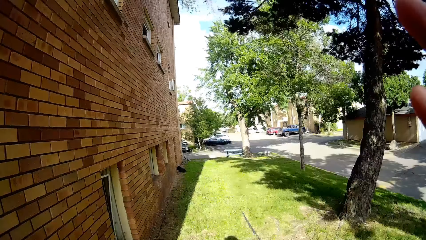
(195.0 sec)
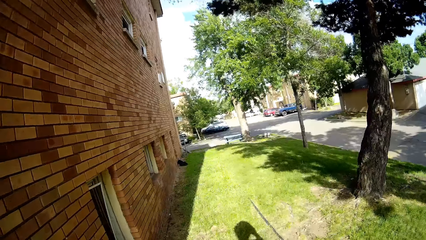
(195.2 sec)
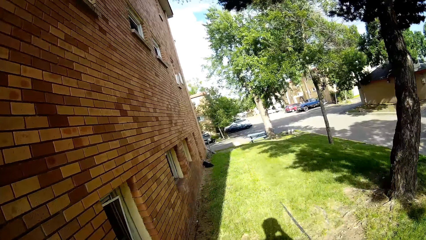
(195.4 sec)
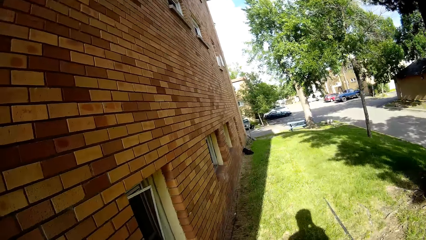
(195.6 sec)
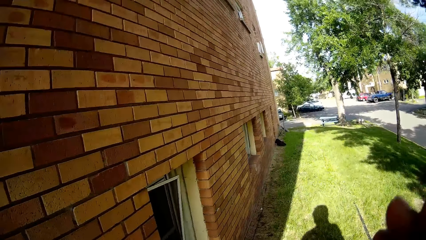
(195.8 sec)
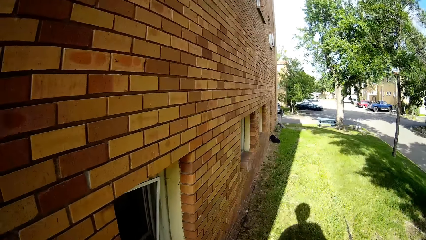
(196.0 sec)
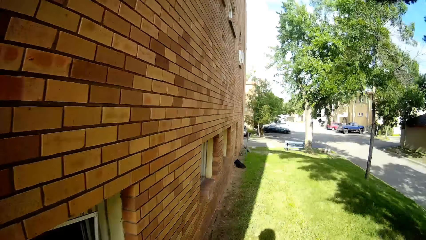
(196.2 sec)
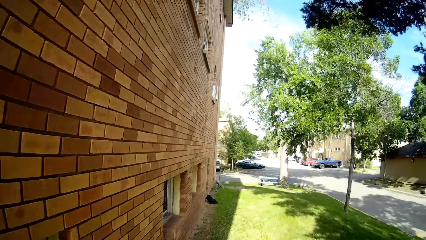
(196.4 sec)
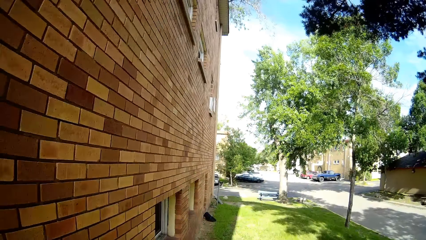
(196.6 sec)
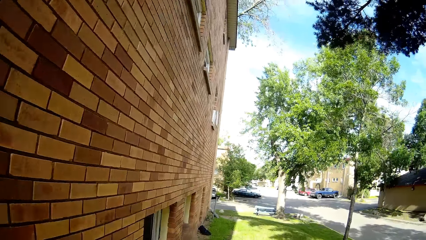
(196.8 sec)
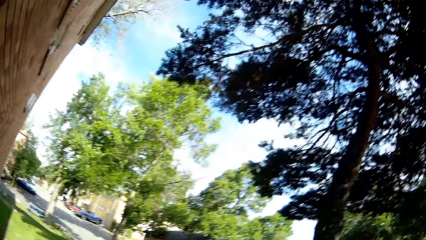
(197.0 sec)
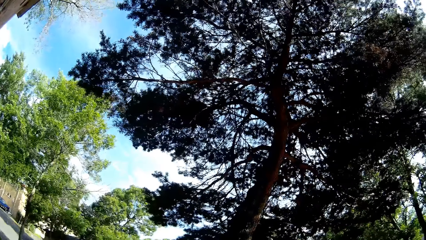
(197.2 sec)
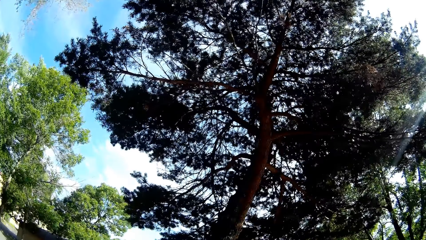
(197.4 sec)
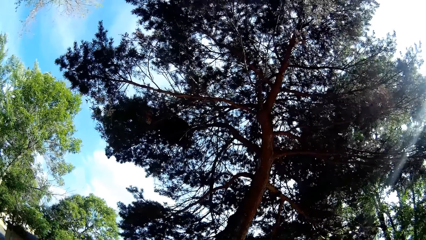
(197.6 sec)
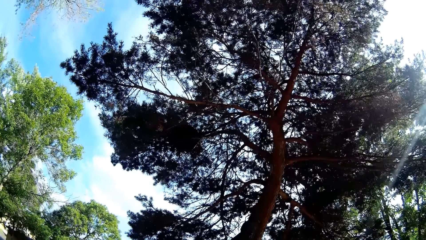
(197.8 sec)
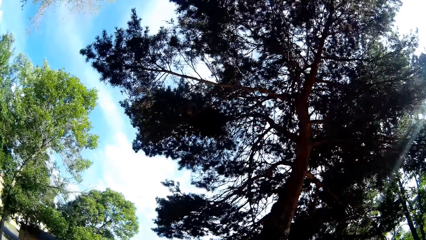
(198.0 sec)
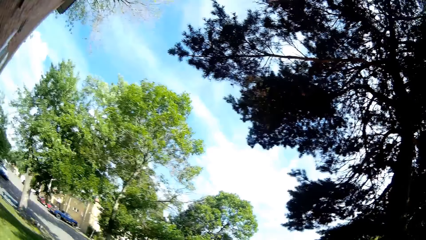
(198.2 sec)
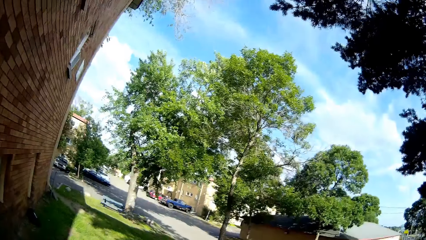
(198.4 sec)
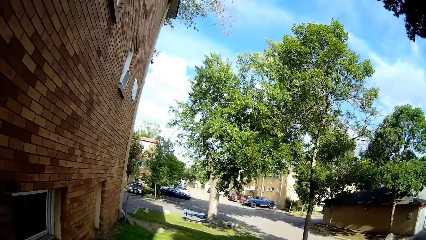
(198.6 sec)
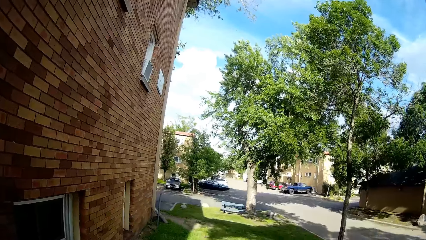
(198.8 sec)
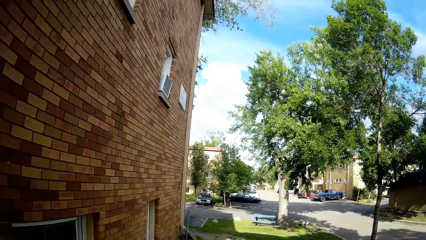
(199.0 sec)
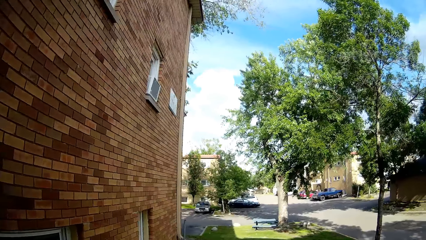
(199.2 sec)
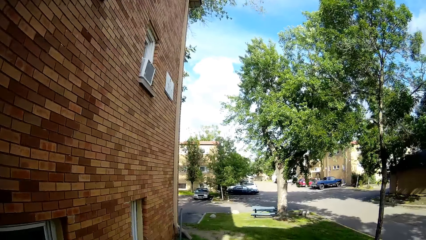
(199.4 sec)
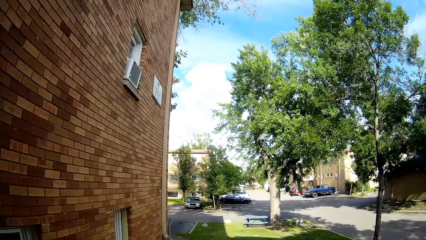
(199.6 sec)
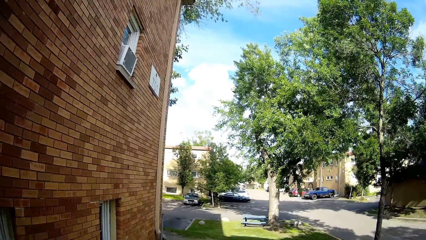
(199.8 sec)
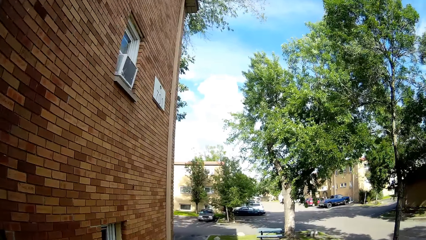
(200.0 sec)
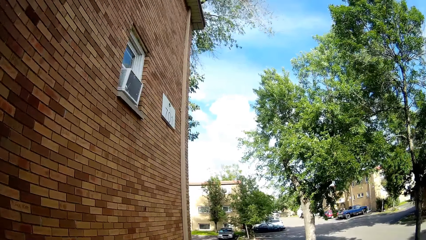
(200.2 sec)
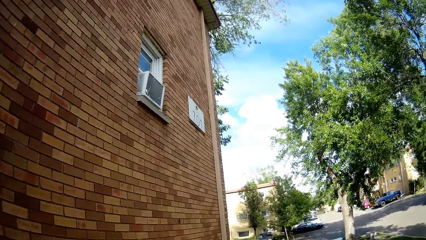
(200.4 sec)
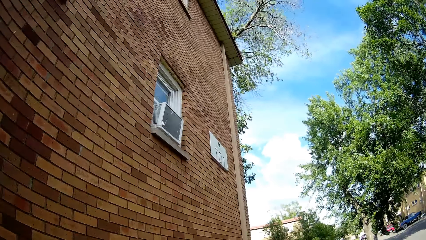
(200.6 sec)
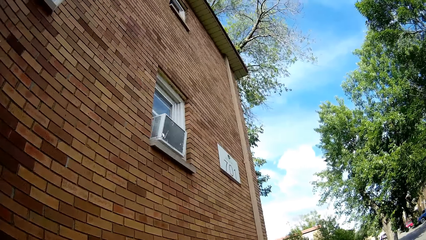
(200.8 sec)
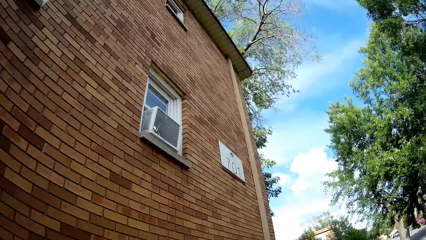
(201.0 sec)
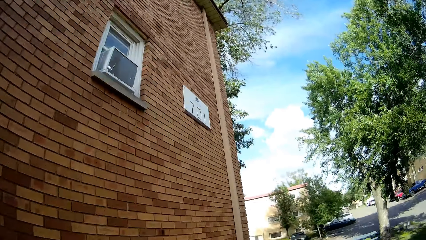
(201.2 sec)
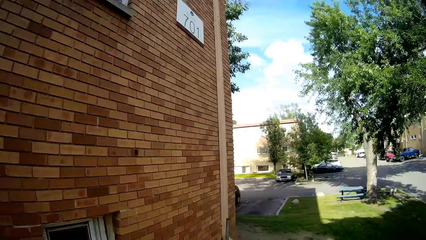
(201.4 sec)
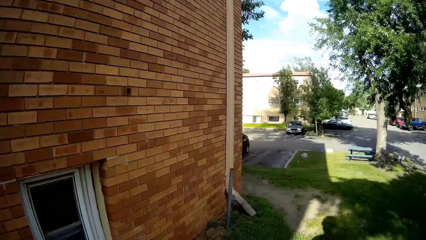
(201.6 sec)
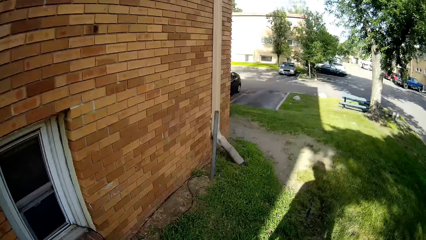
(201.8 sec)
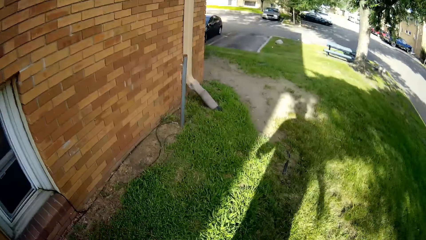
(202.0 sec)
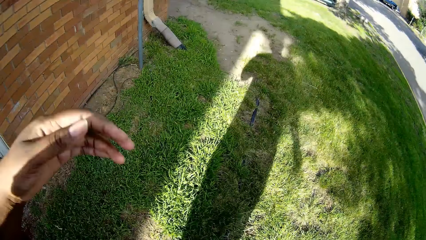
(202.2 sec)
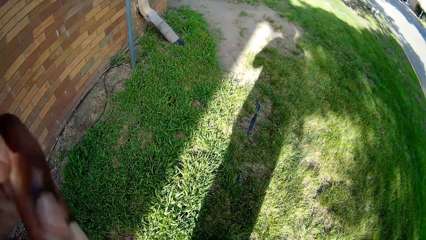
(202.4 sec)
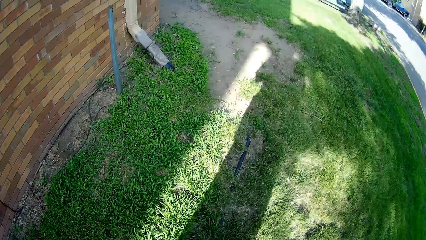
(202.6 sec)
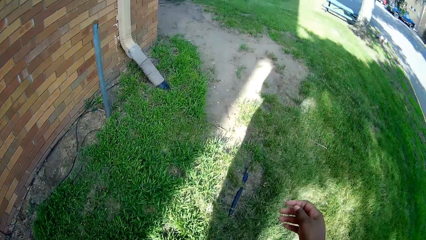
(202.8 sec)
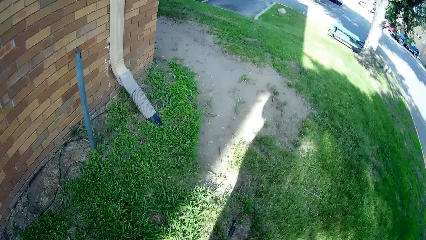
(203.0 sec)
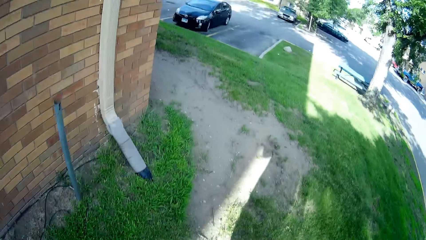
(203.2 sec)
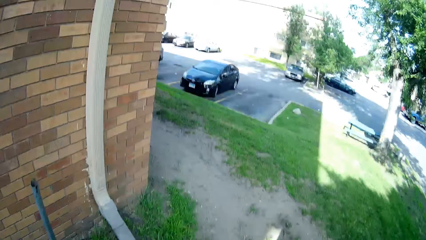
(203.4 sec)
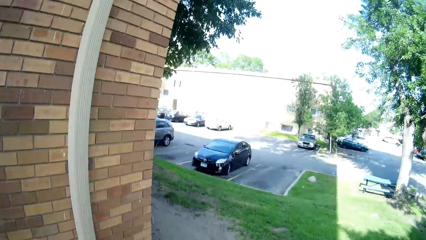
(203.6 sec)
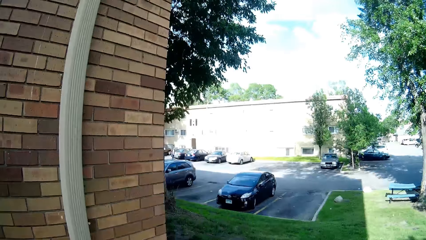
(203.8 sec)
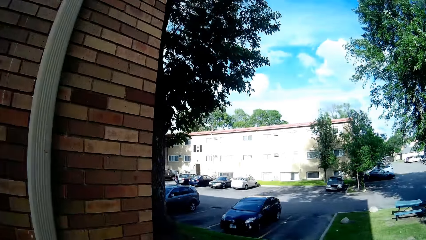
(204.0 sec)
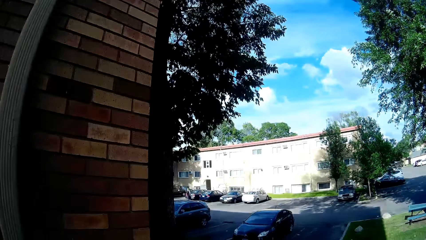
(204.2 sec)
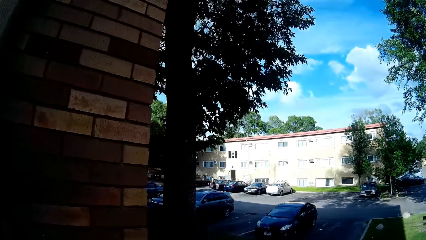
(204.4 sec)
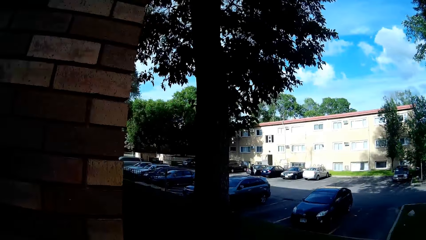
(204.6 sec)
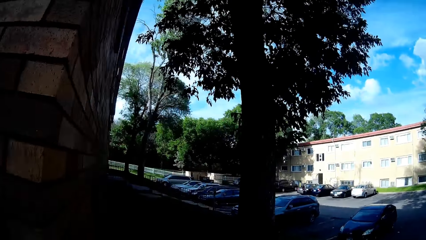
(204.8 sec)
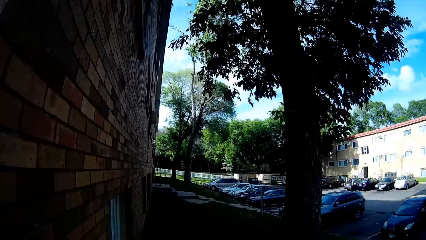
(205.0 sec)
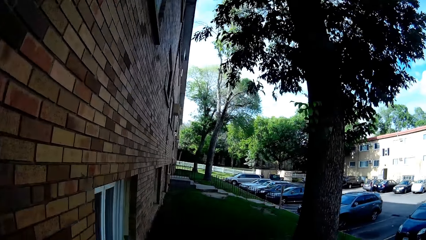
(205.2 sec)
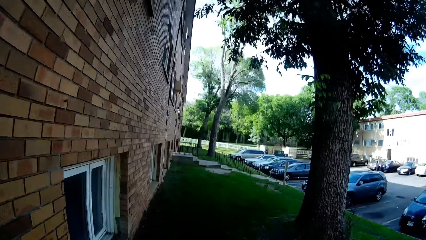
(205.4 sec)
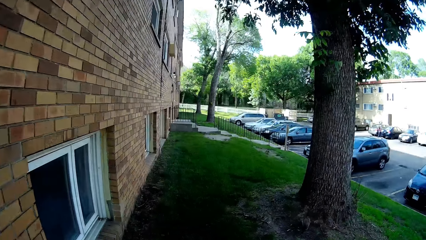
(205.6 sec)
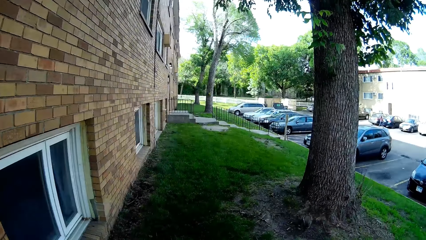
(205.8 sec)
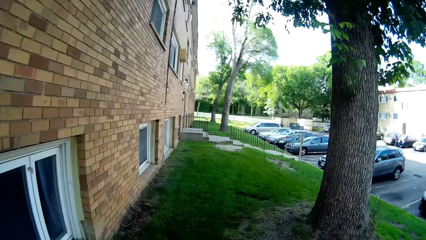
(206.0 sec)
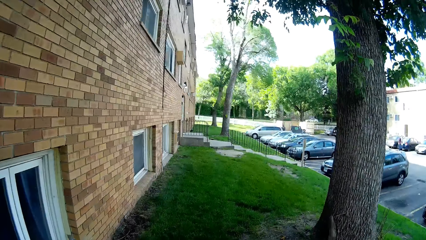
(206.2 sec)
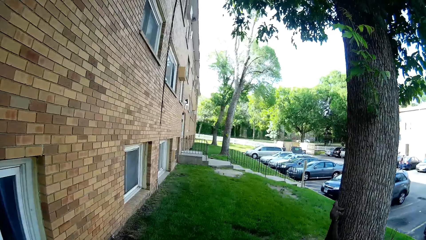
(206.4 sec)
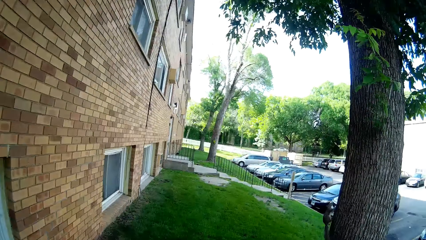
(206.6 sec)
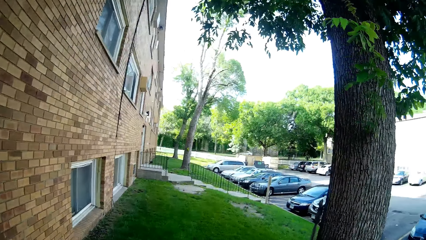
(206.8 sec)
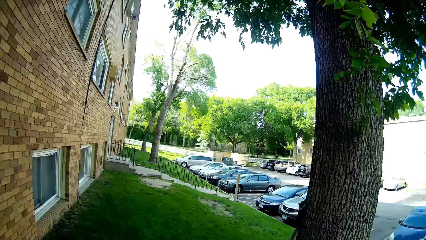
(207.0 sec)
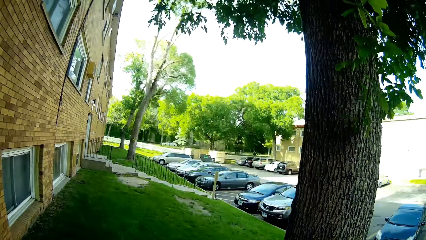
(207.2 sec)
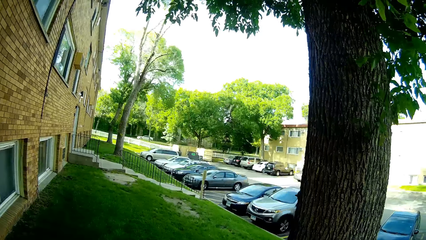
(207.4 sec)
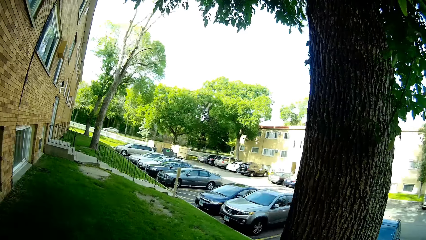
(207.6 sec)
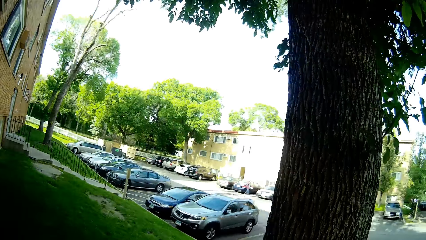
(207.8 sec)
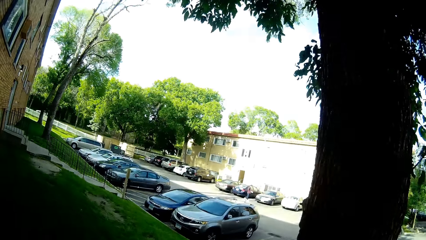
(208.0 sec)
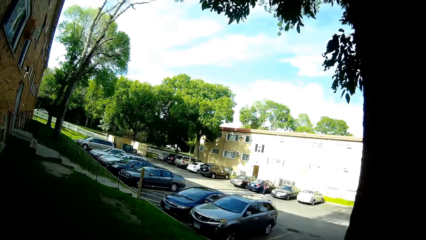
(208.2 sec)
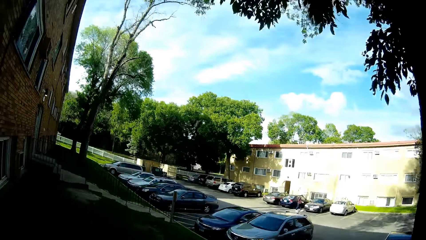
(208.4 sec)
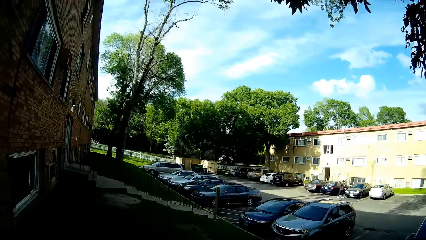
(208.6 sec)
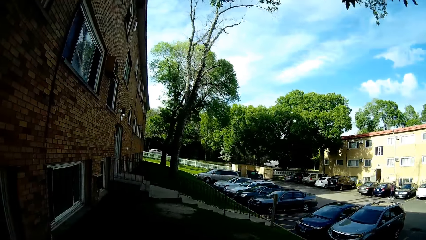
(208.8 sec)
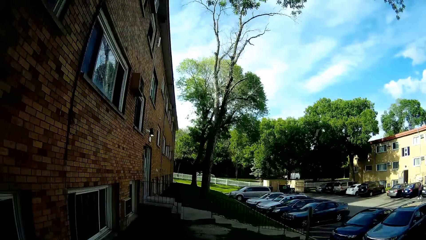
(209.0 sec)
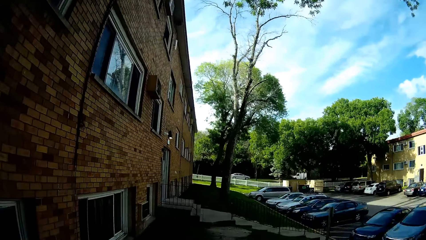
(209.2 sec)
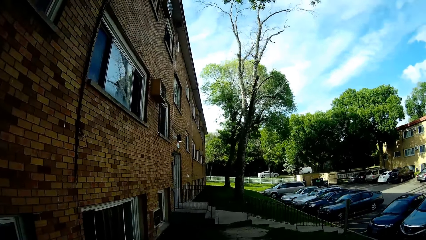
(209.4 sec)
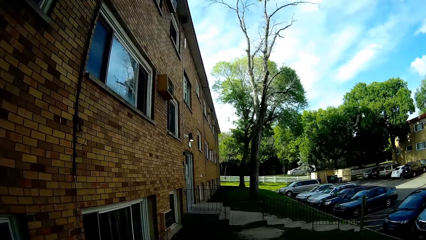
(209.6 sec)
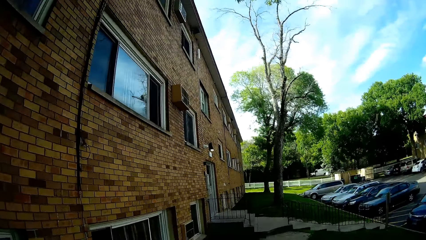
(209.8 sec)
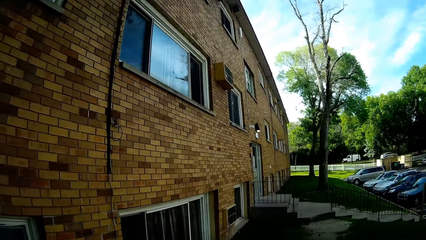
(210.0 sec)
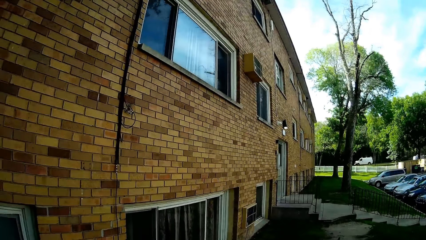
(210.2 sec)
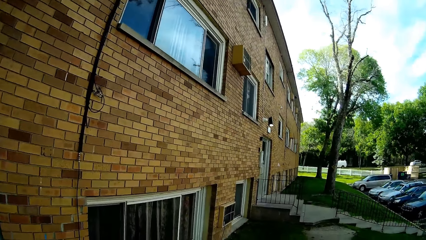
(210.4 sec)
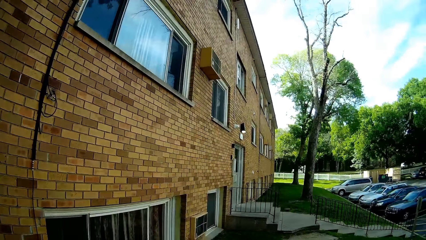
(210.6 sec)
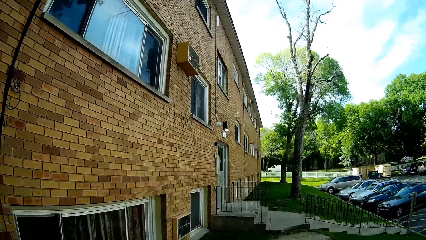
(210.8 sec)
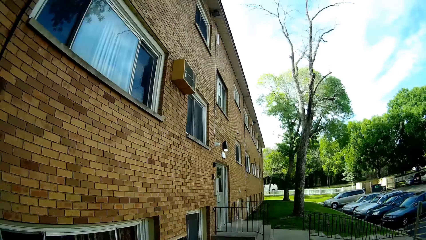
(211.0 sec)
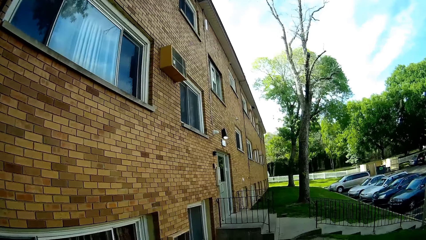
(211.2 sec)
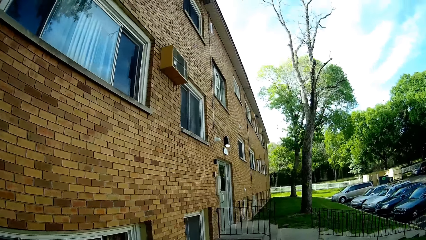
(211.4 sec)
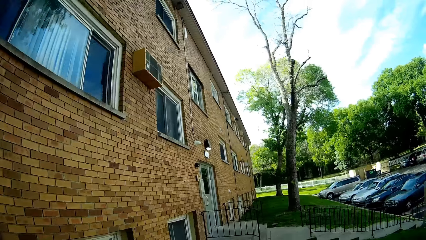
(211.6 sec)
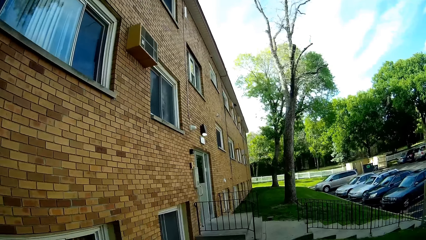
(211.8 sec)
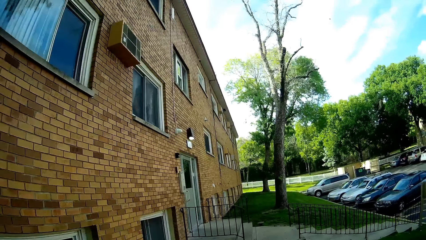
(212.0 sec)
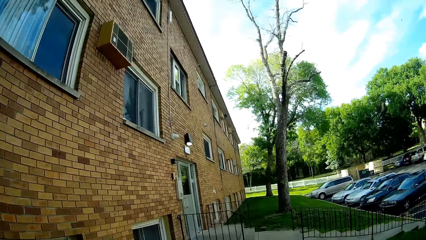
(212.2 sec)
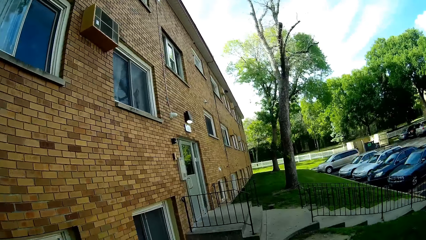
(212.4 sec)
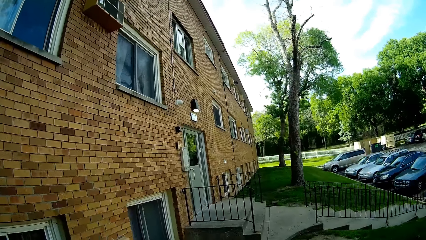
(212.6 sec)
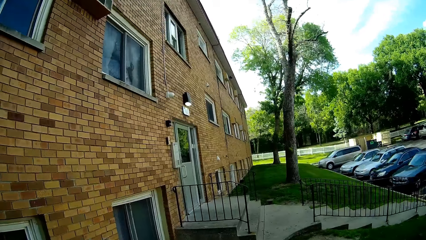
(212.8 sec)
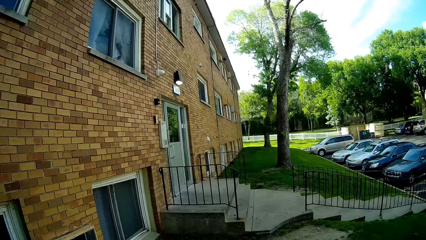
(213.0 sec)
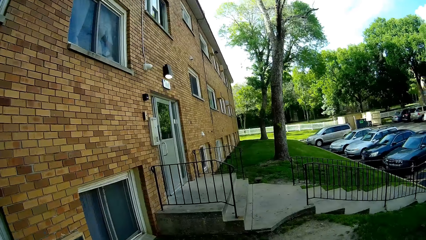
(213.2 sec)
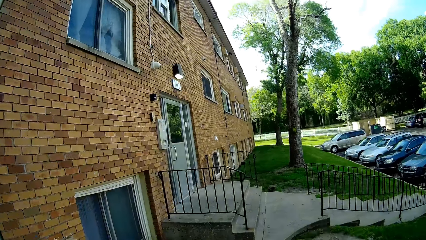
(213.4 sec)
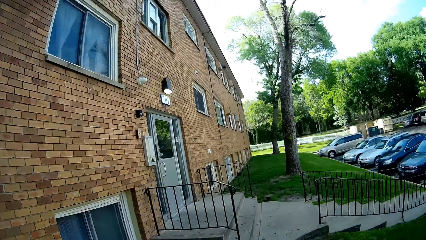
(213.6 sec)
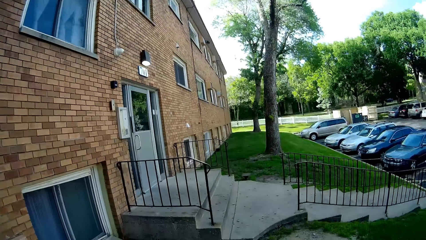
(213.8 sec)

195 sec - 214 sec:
The camera wearer raises their right hand. They walk around. They look around. They walk around. They look around. They raise their left hand. They walk around.
